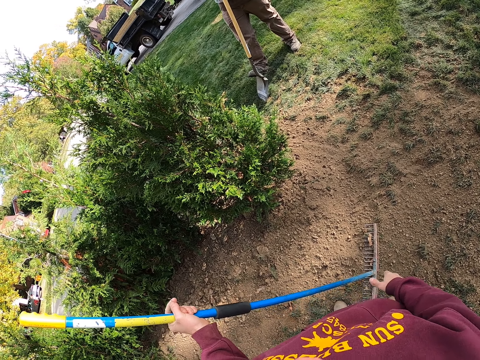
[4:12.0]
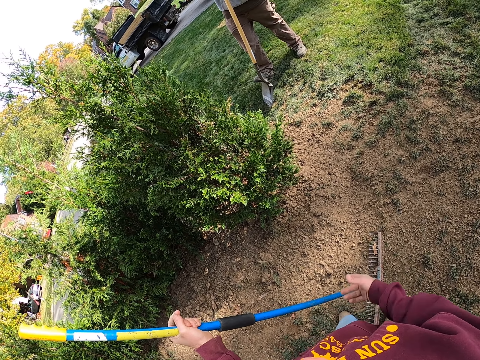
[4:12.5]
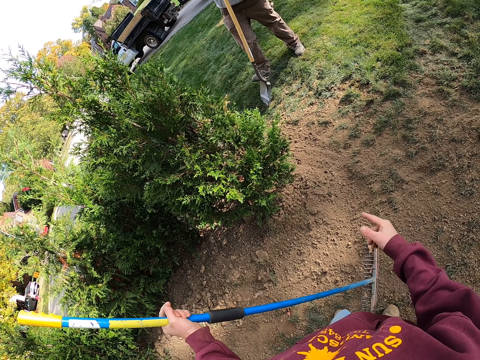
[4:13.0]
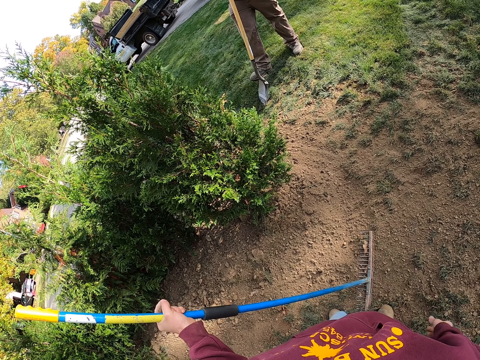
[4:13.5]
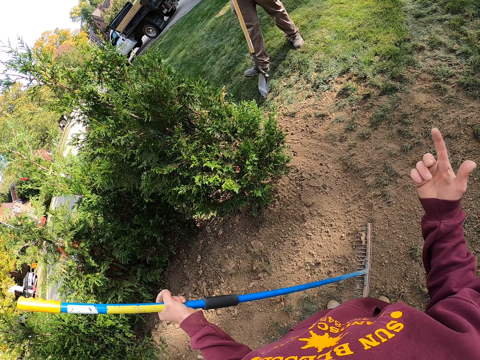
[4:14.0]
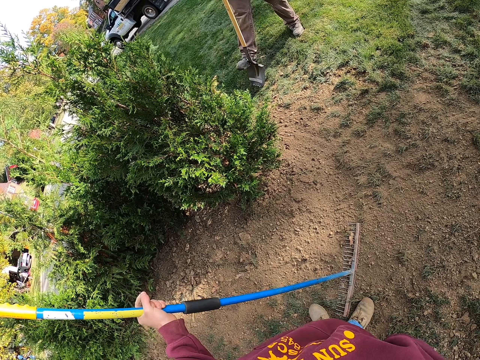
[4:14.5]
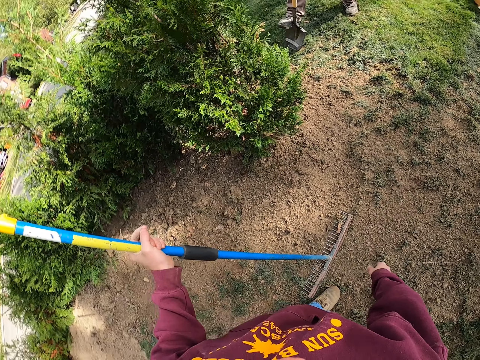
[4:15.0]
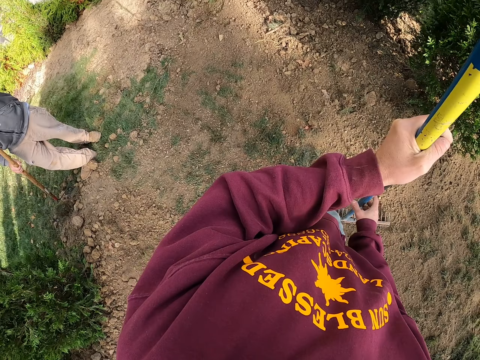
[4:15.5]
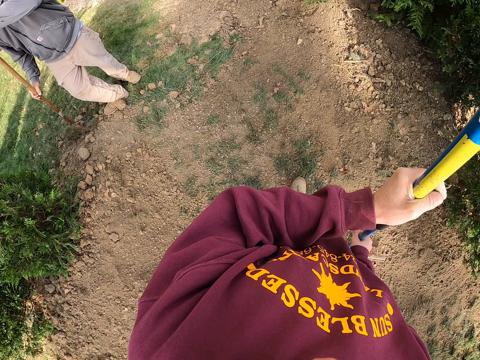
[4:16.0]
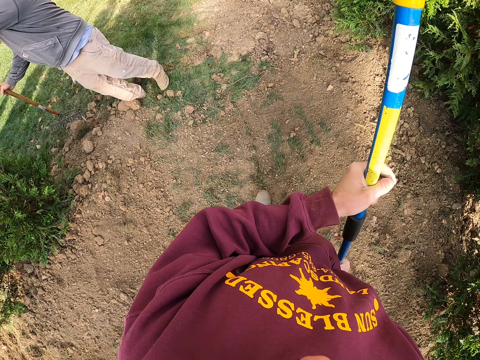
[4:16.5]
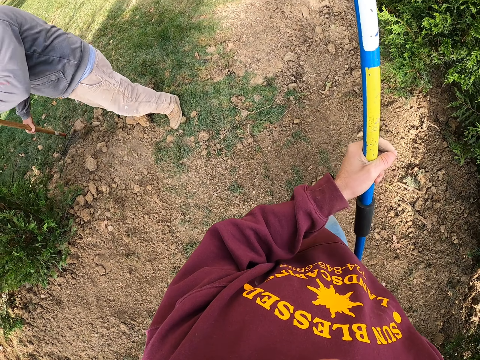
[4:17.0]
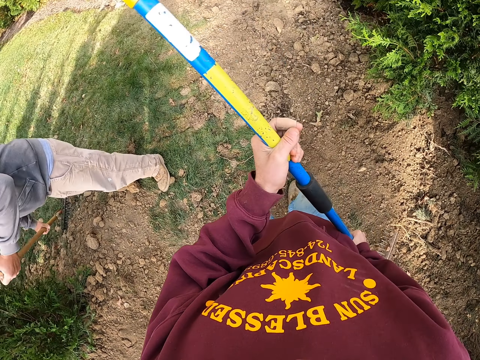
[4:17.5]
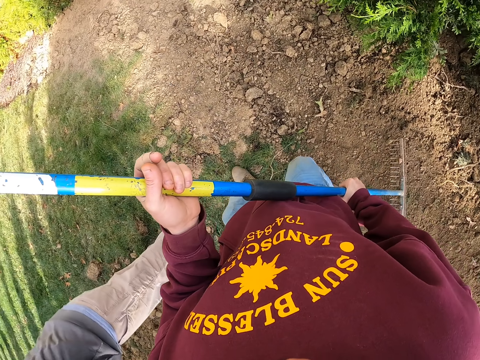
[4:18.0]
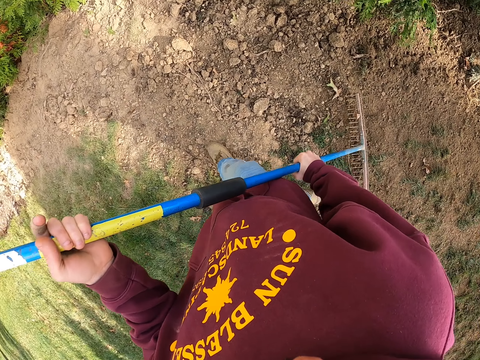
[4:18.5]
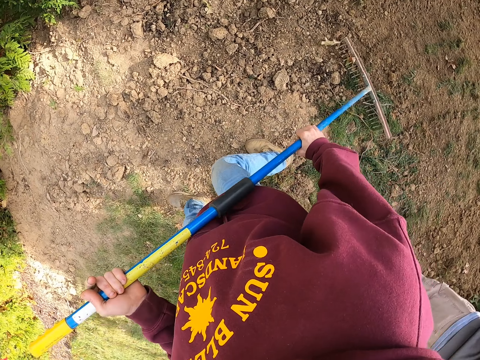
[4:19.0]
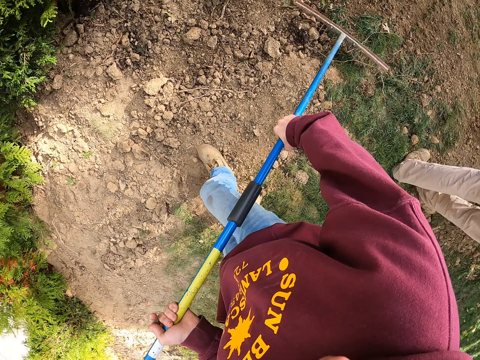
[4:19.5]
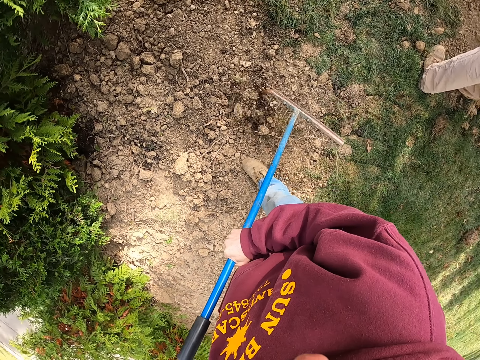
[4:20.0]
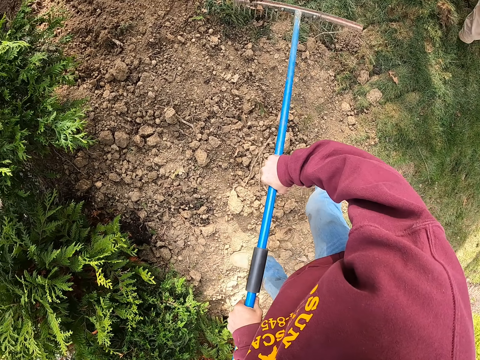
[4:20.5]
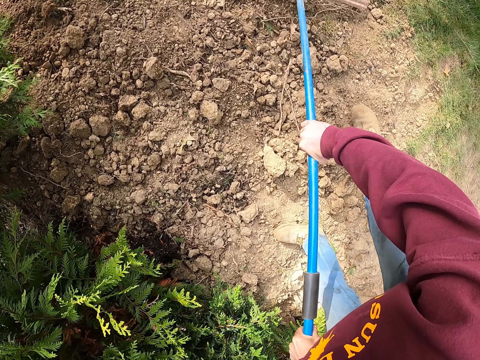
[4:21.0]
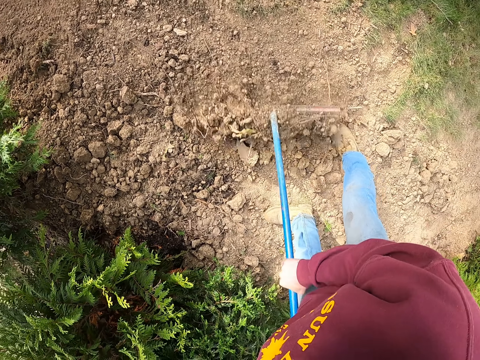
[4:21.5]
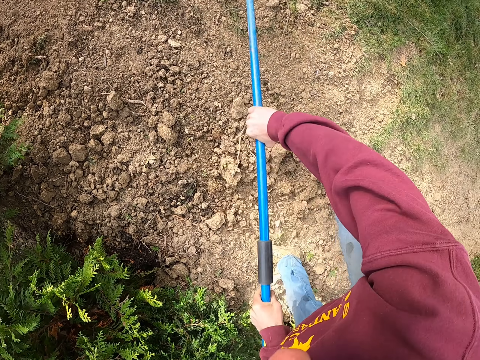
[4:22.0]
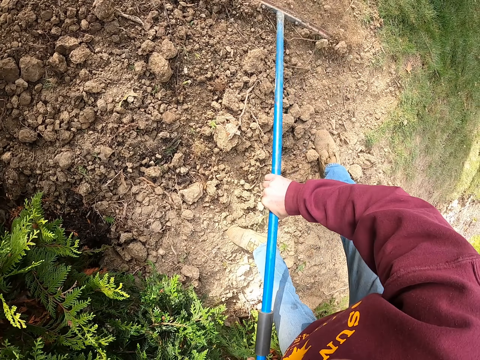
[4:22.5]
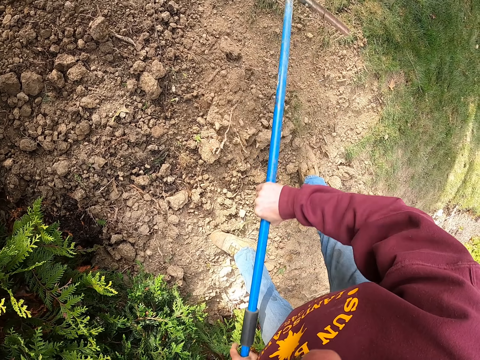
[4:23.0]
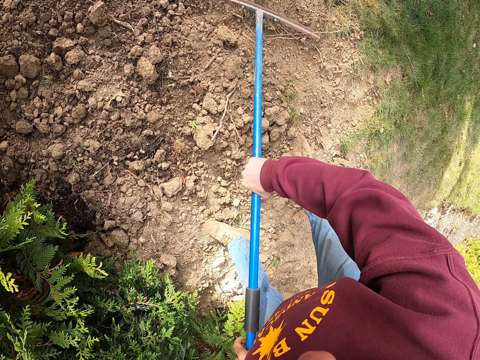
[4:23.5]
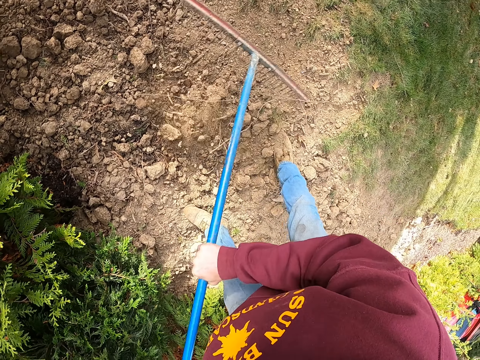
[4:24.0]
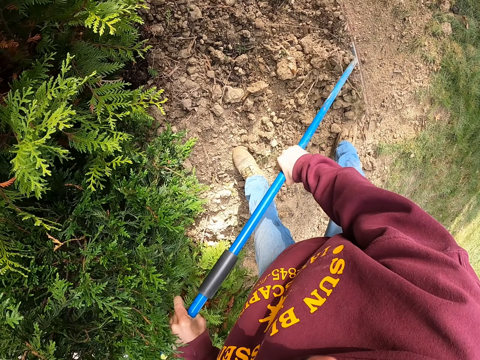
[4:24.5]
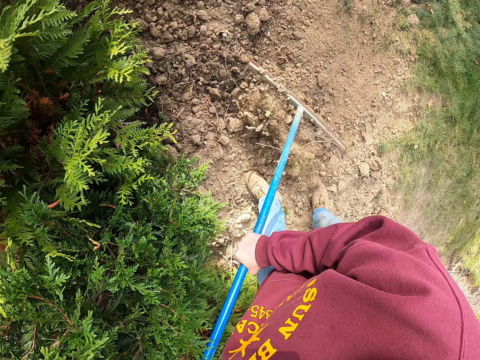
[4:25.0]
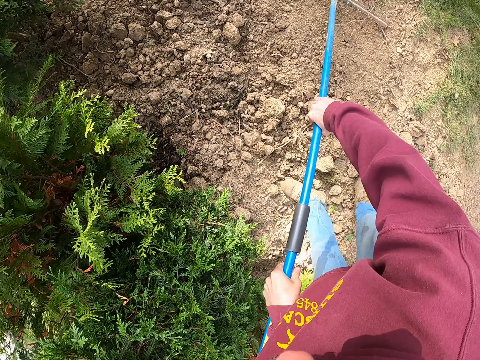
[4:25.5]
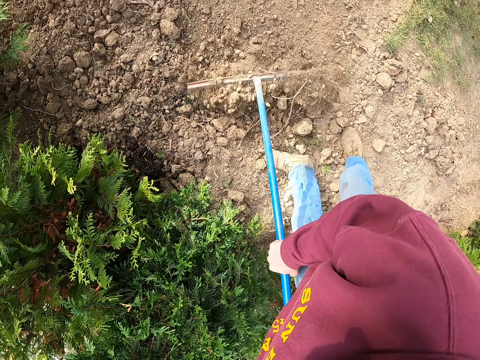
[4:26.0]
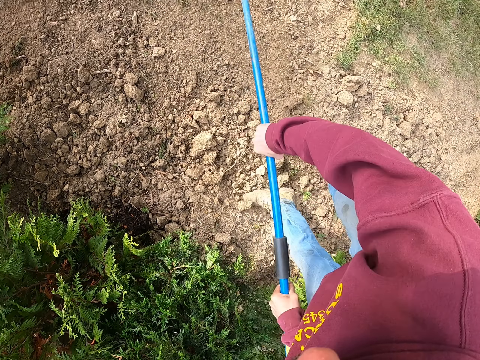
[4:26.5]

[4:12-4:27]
The camera wearer stands. He moves his hand. He uses gestures. He points his finger. He swings his hand. He moves around. A man holds a rake. The camera wearer looks around. The man pulls soil with the rake. The camera wearer walks on the soil. The man stands close to the camera wearer. The man moves around. The camera wearer pulls the soil with the rake.

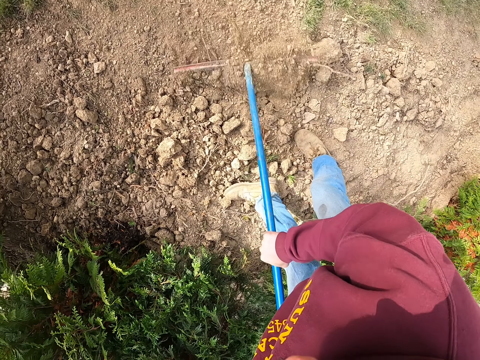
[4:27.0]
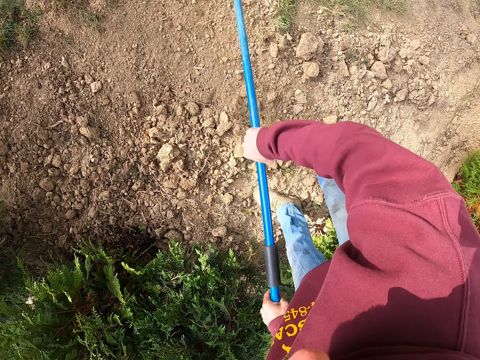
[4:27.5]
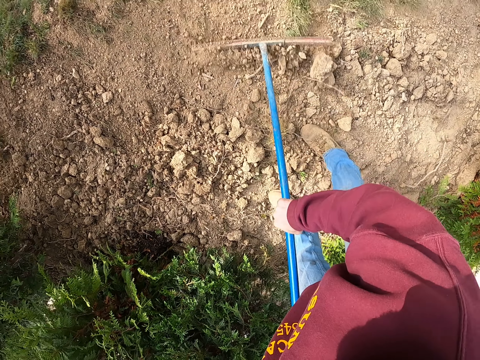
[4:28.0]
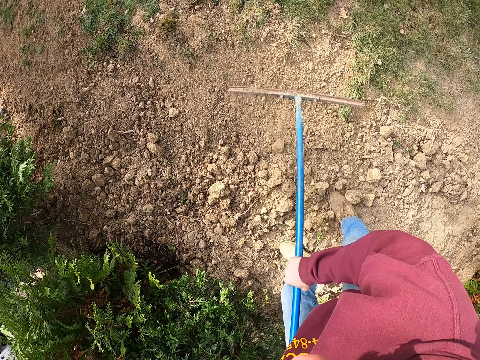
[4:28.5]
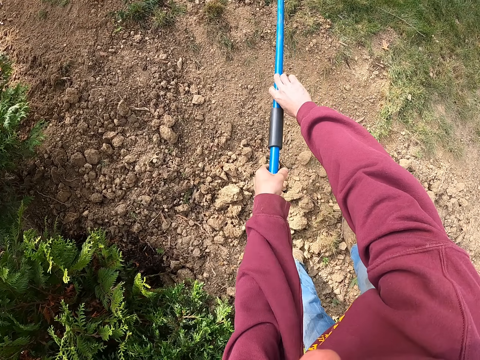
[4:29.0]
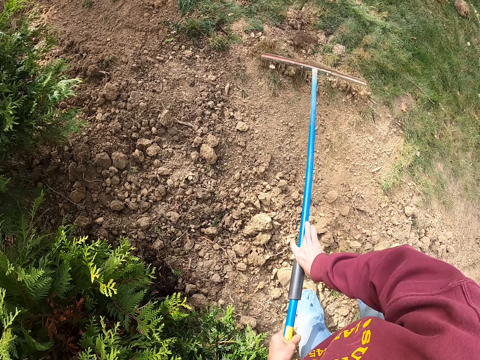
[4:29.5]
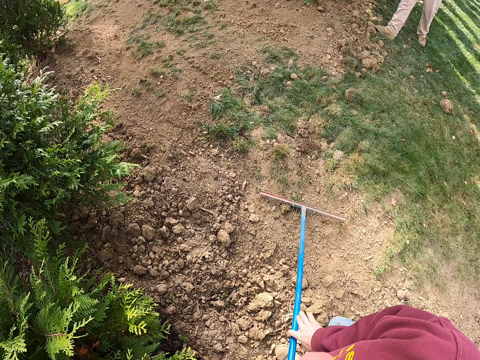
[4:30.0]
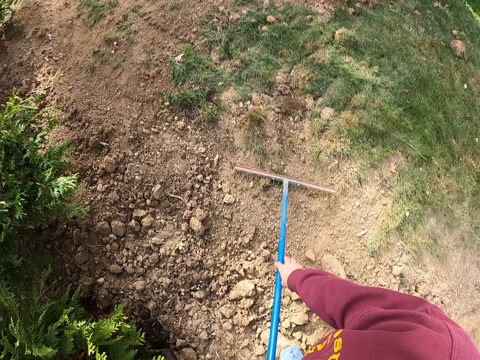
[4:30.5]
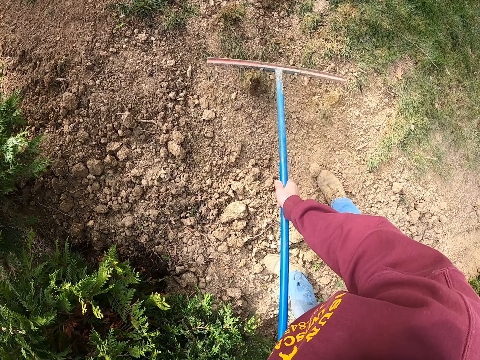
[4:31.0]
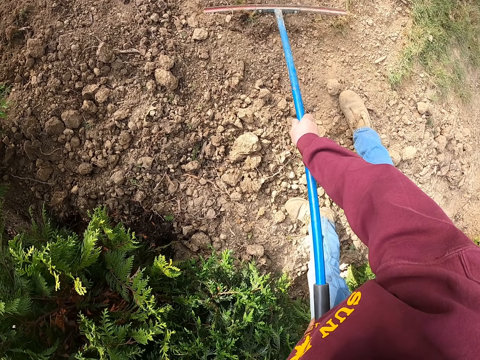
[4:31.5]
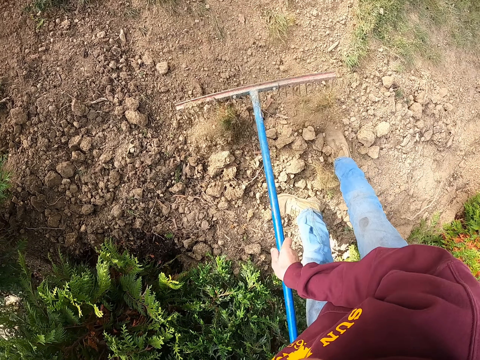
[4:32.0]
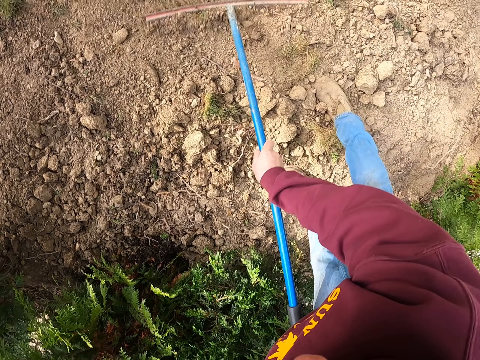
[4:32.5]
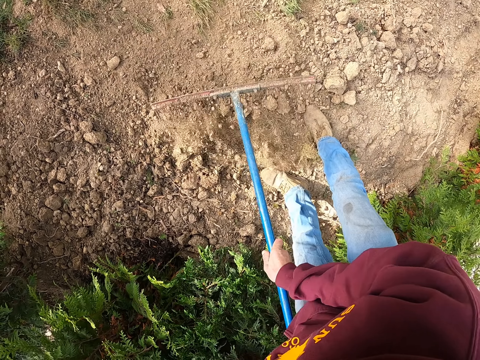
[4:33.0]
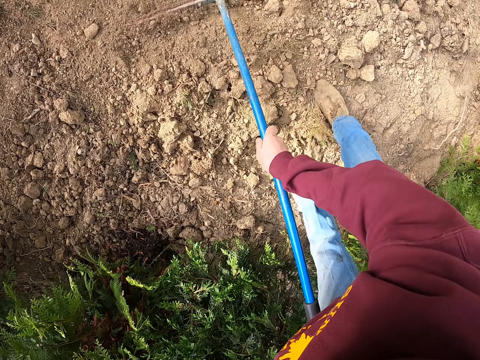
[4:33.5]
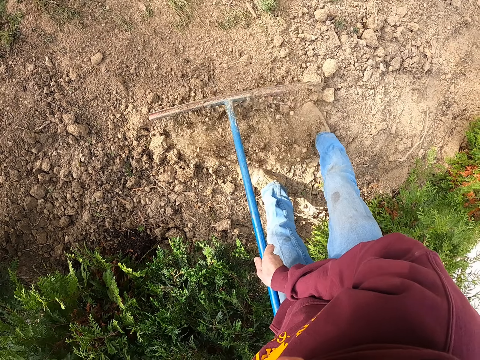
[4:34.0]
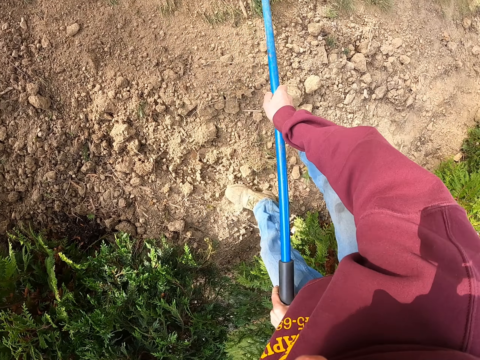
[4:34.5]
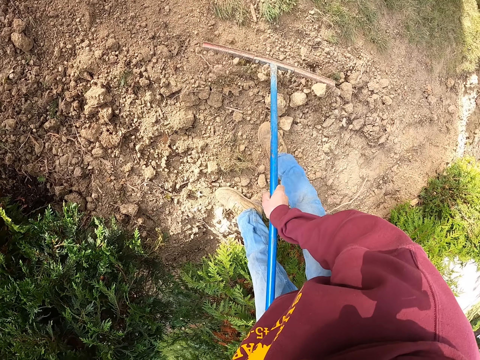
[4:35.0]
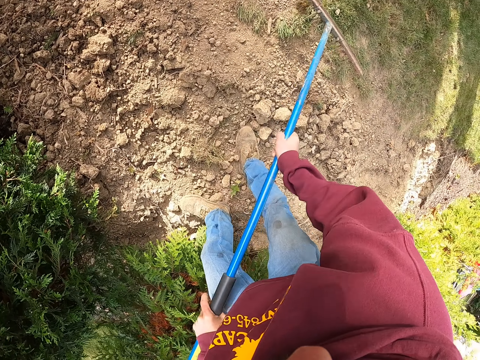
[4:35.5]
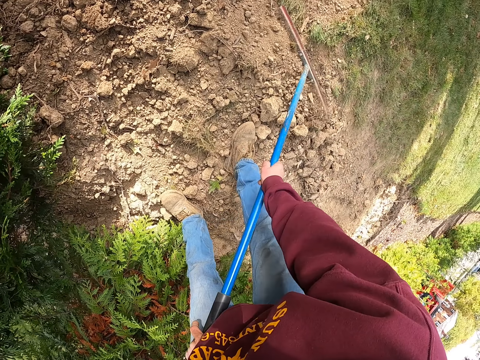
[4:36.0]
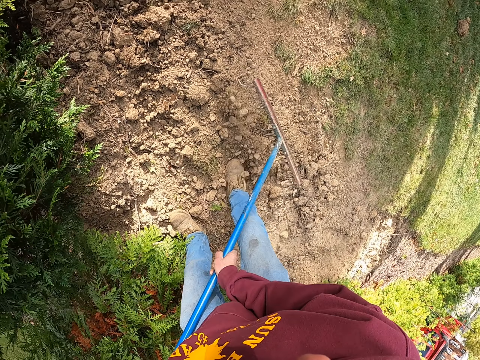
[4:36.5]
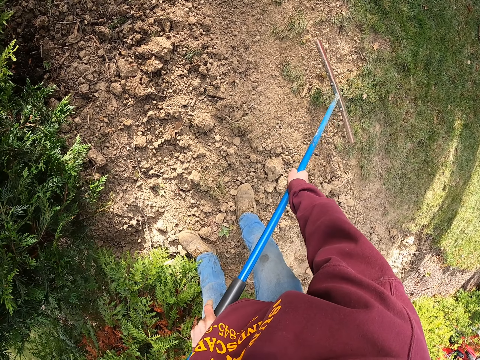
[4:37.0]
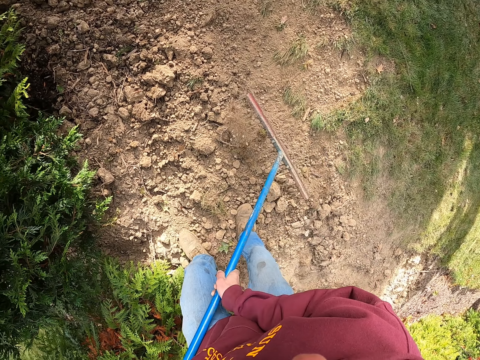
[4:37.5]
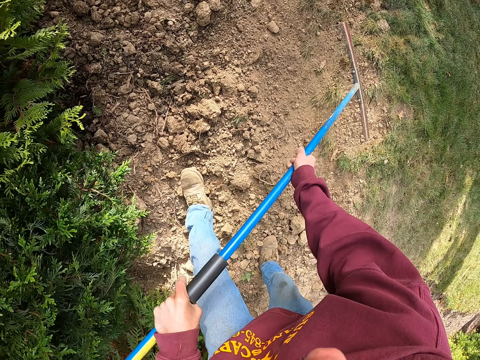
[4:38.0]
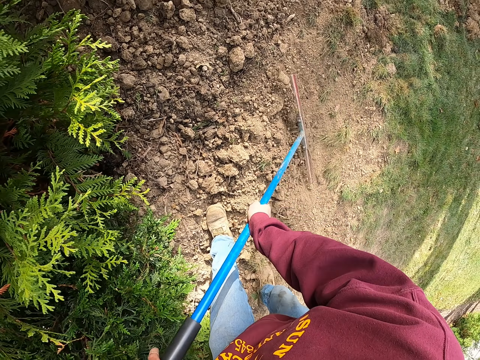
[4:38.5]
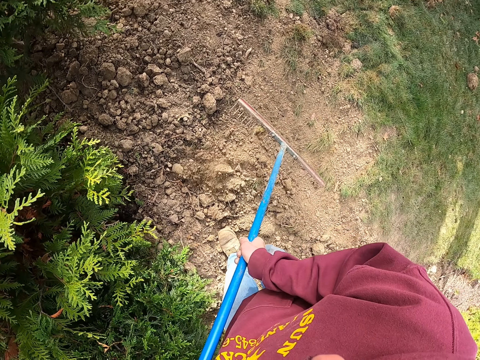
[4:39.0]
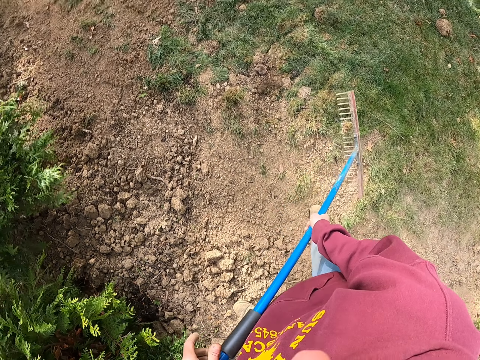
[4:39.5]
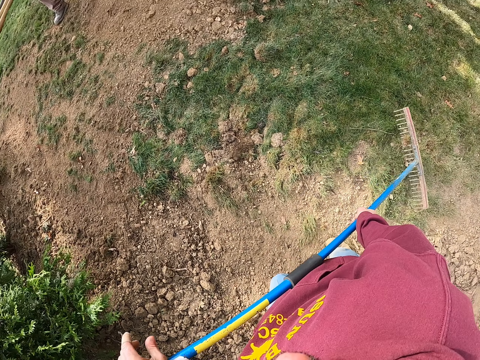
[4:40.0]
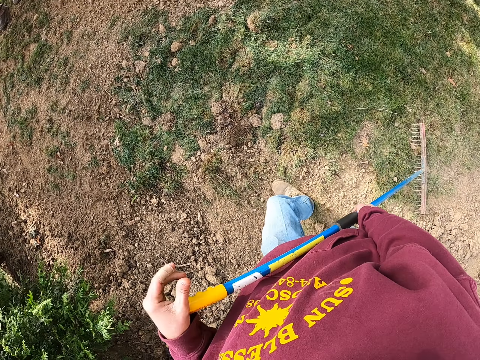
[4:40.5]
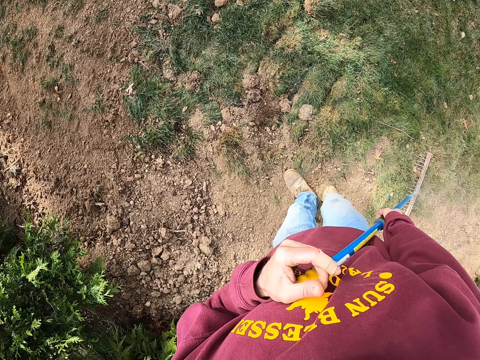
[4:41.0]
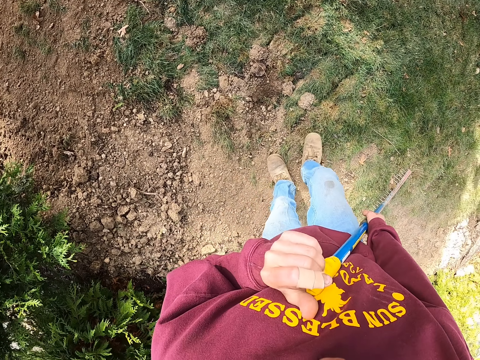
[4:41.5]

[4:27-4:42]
A man stands close to the camera wearer. The camera wearer picks up a rake on the ground. They pull soil on the ground with the rake. They step forward. They pull the soil with the rake. They walk around. Another man moves around. The camera wearer stands up.
